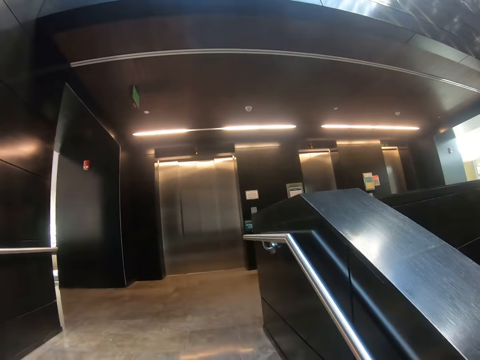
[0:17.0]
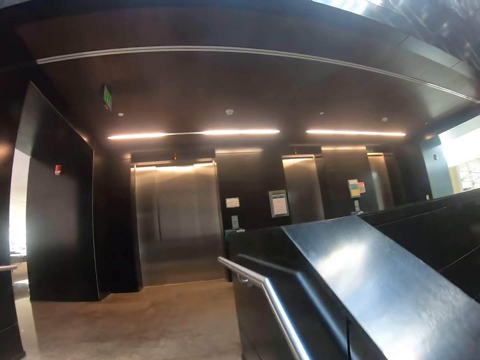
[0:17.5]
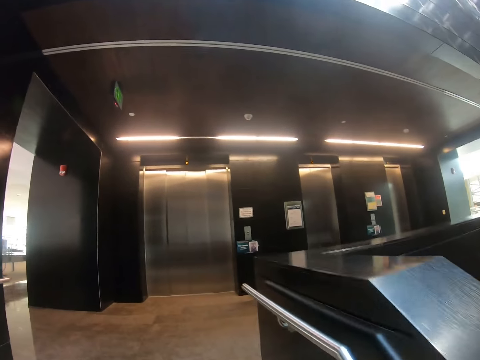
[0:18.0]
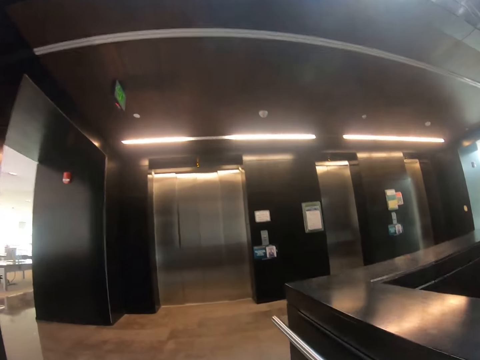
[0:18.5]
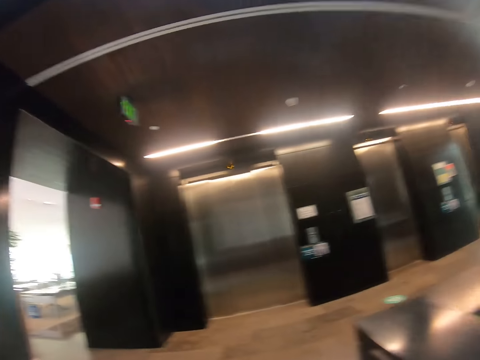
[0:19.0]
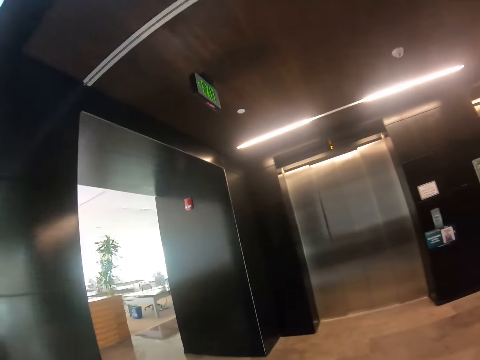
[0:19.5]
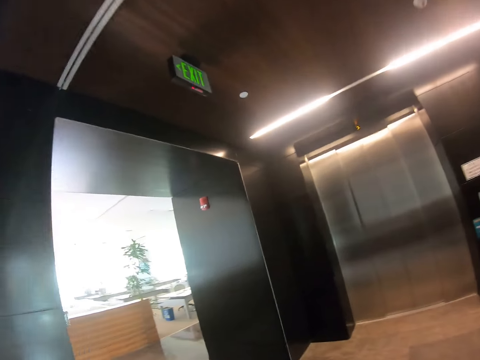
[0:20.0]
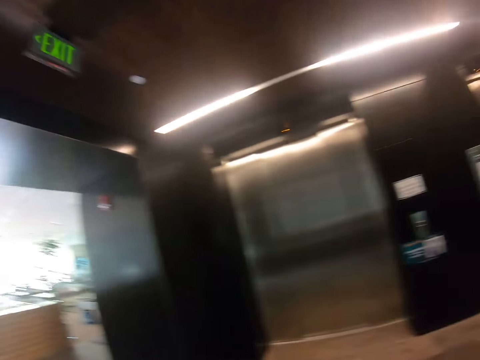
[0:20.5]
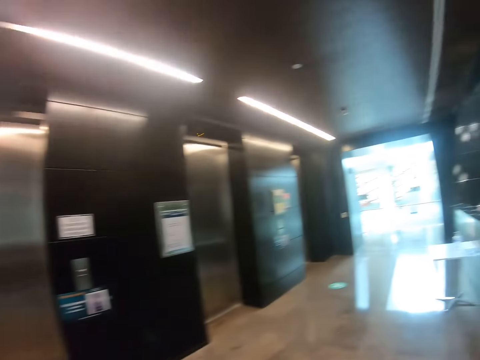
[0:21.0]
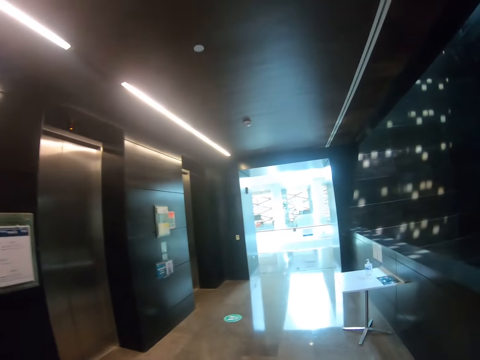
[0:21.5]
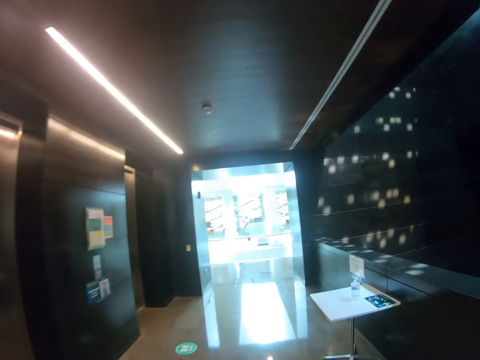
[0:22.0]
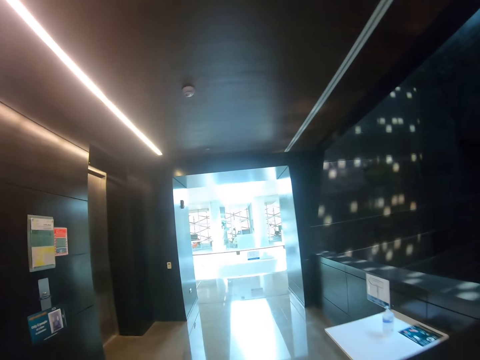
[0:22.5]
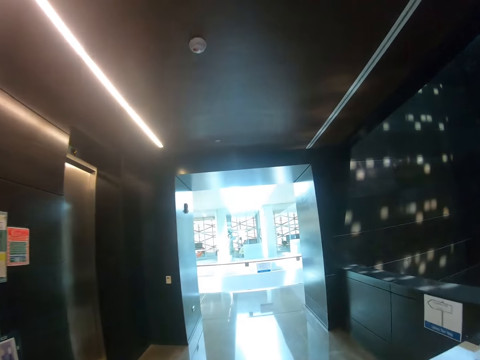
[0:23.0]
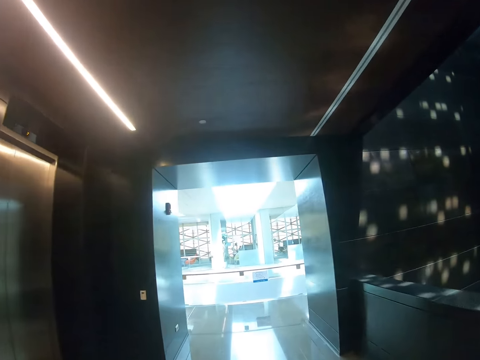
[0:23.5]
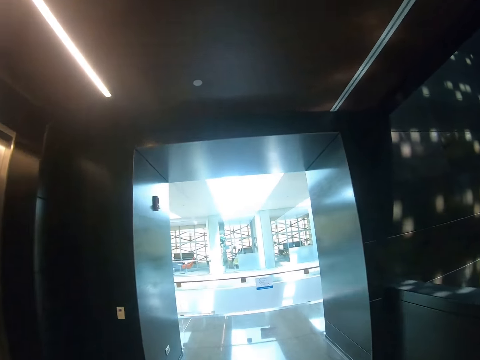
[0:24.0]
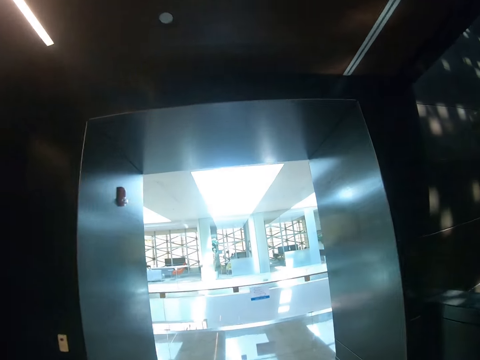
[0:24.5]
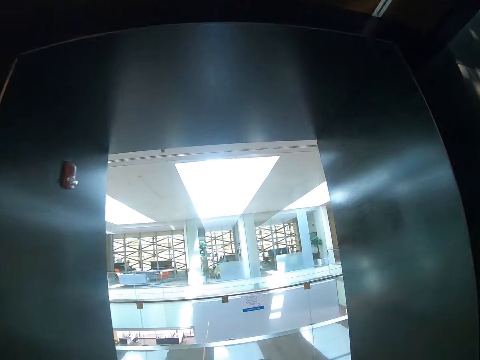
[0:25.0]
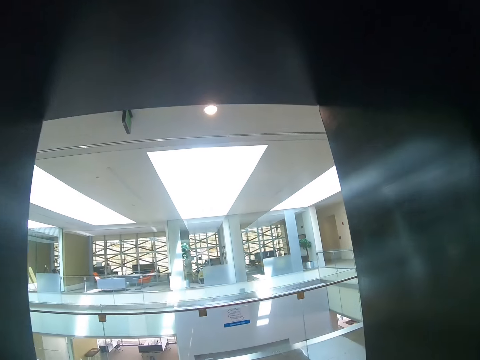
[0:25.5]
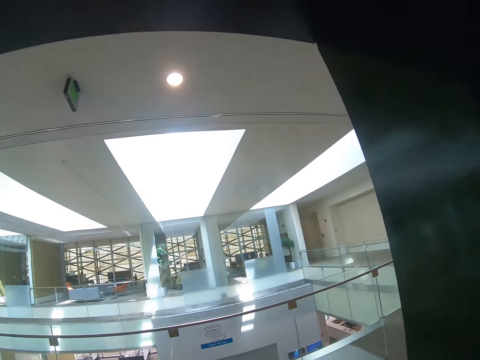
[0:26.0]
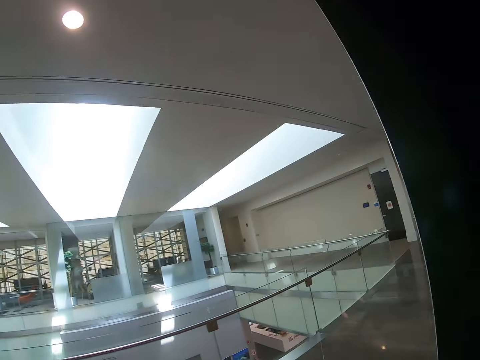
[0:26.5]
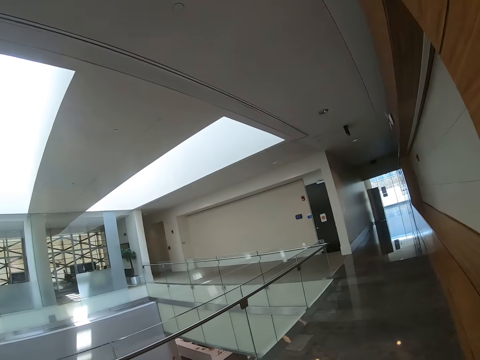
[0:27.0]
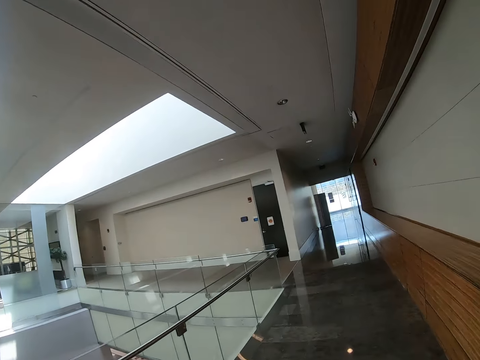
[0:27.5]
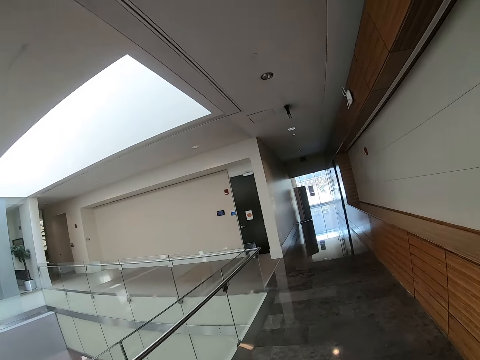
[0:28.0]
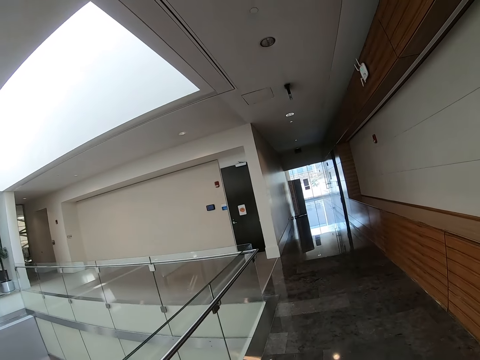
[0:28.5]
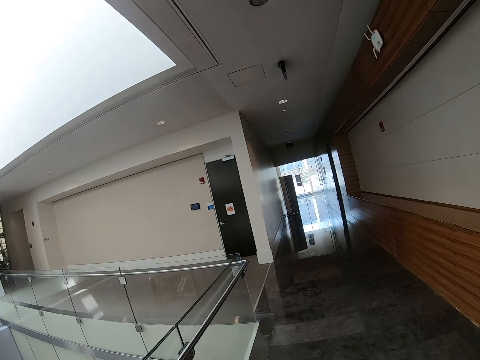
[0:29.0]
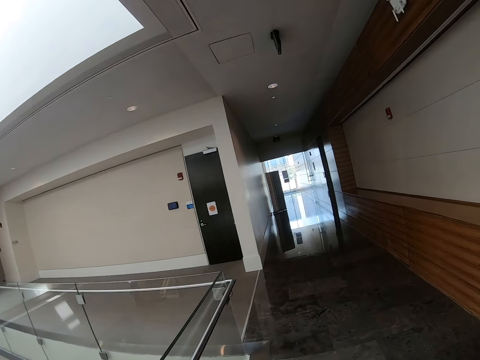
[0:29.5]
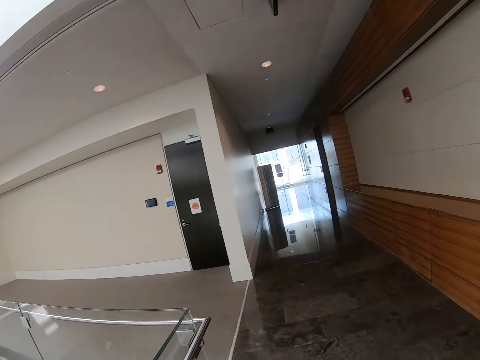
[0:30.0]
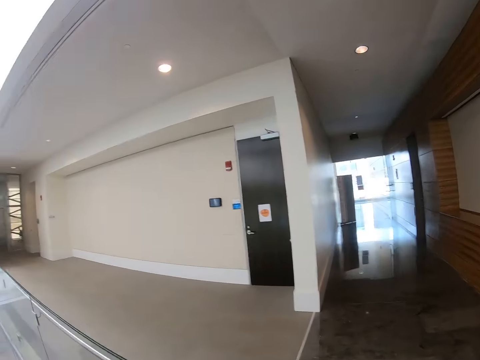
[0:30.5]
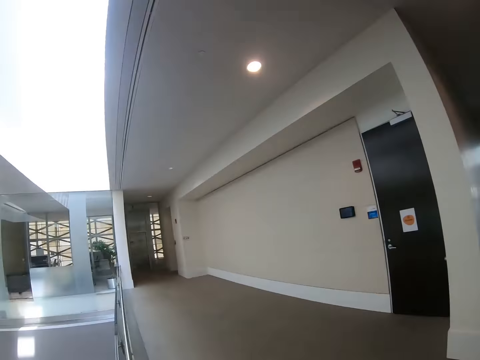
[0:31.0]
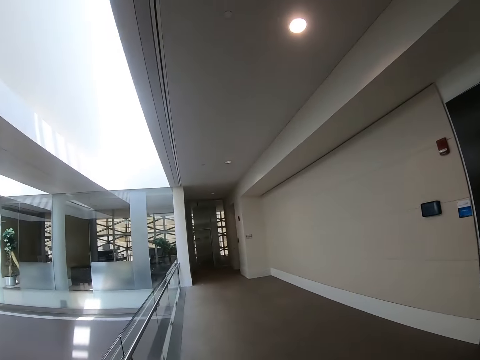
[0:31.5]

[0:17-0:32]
The camera wearer walks along a corridor.

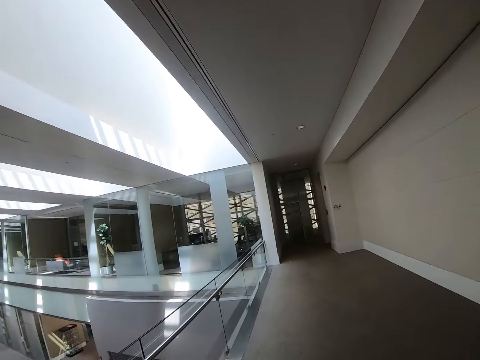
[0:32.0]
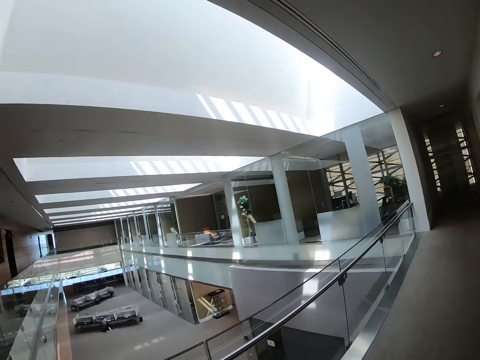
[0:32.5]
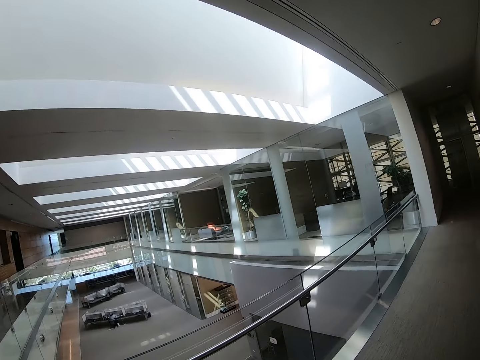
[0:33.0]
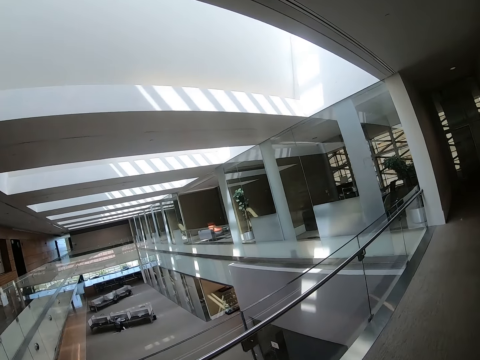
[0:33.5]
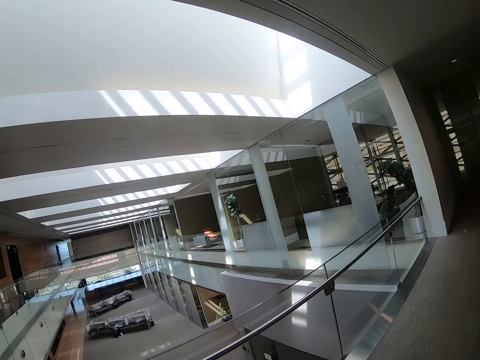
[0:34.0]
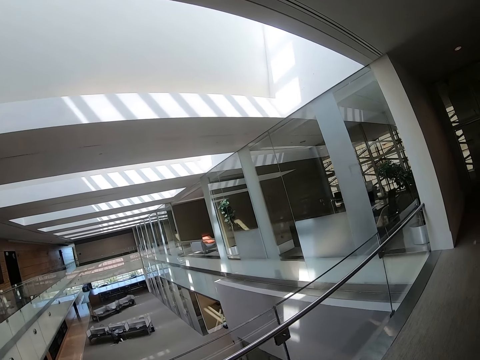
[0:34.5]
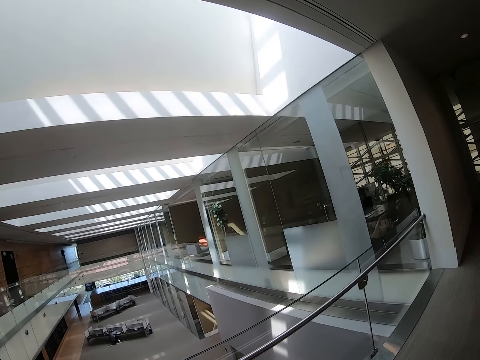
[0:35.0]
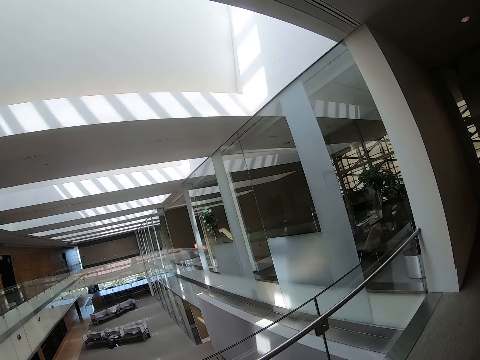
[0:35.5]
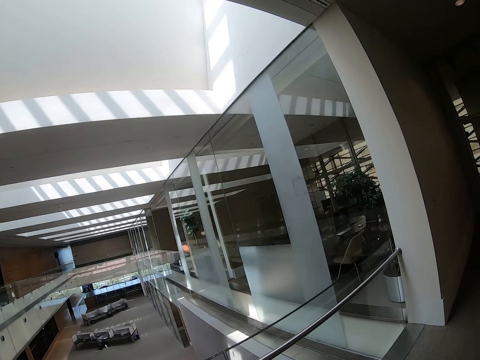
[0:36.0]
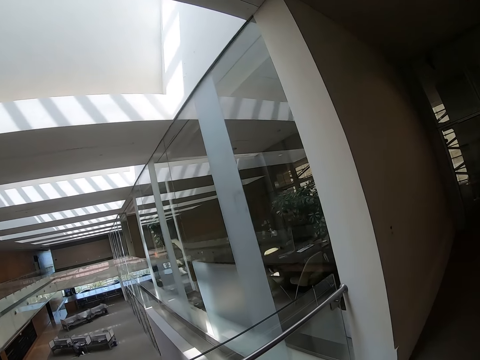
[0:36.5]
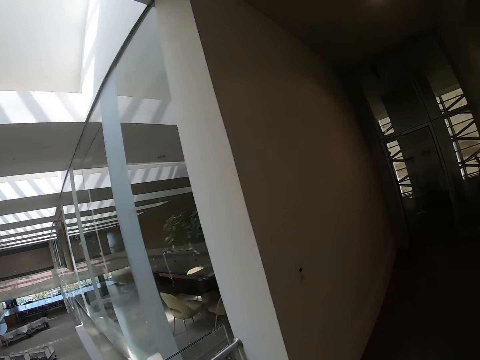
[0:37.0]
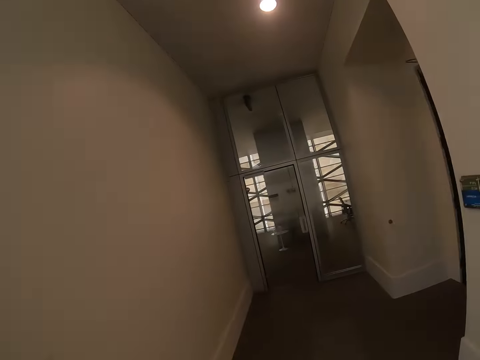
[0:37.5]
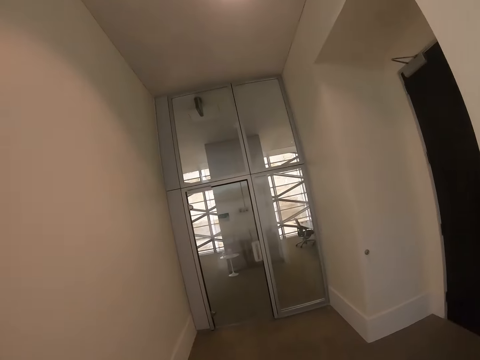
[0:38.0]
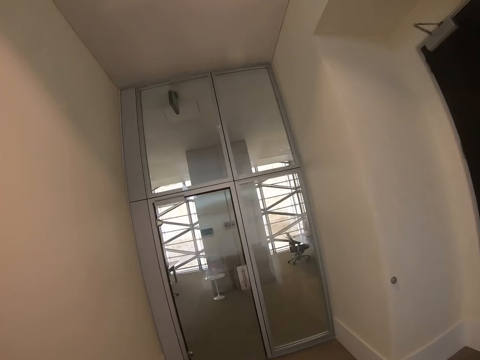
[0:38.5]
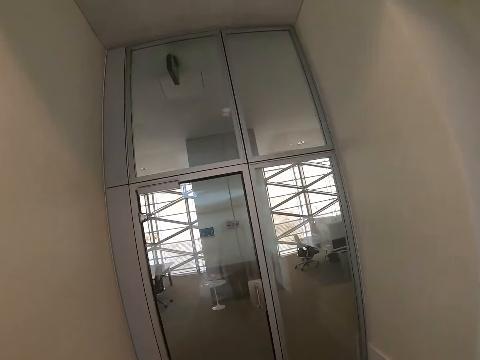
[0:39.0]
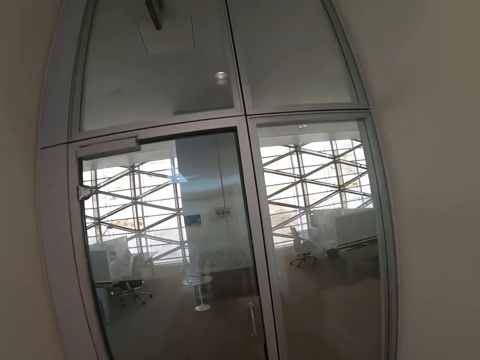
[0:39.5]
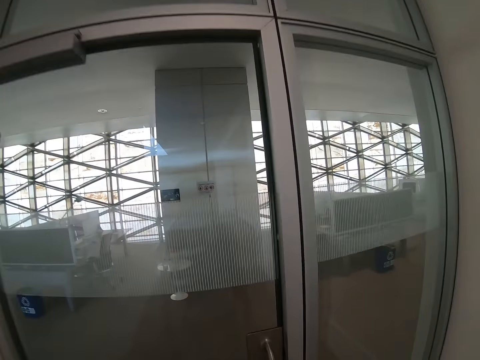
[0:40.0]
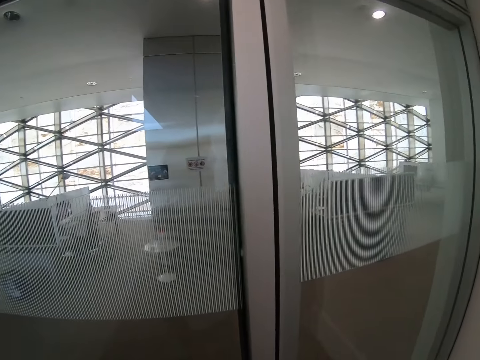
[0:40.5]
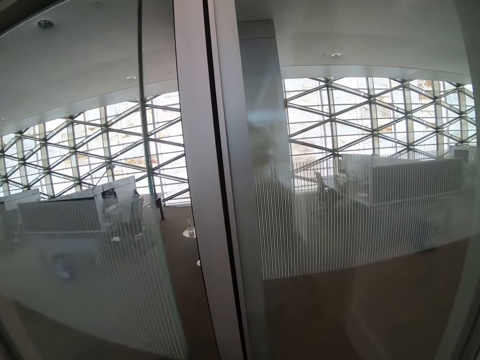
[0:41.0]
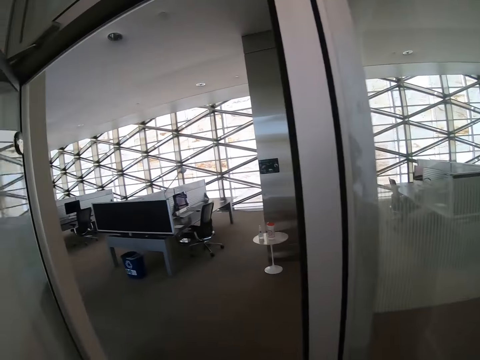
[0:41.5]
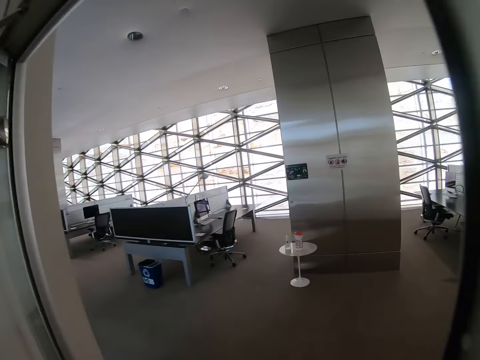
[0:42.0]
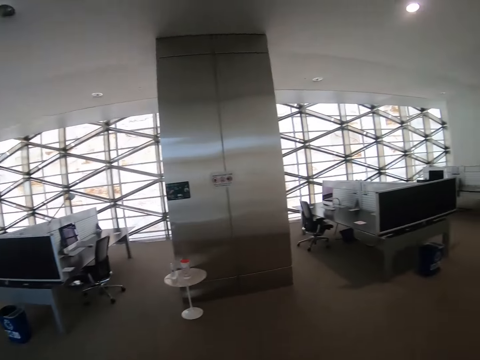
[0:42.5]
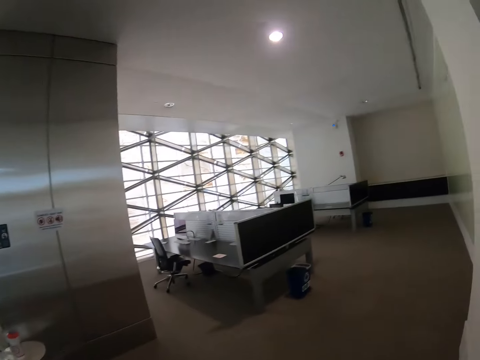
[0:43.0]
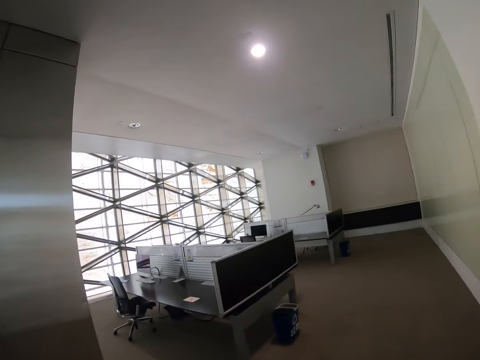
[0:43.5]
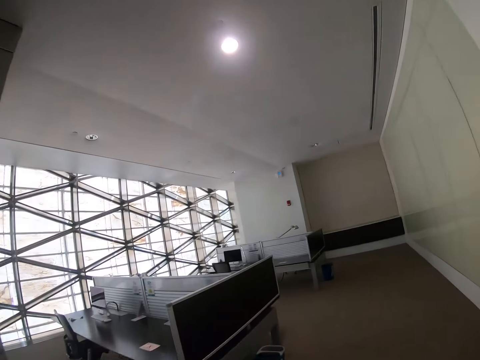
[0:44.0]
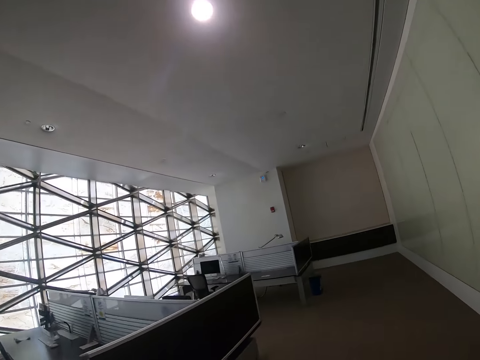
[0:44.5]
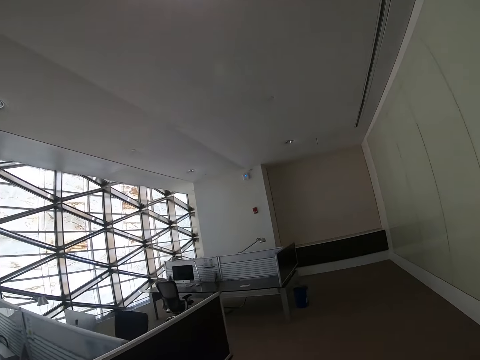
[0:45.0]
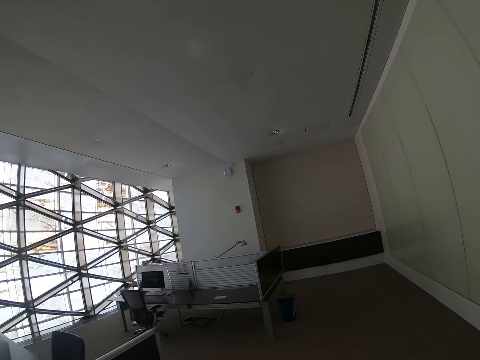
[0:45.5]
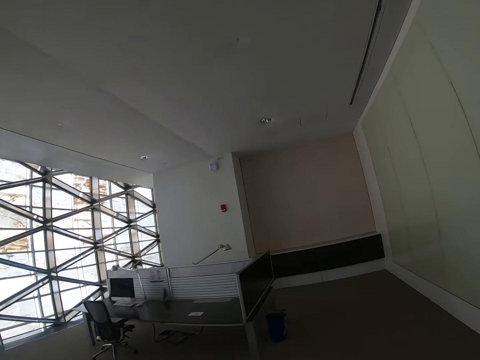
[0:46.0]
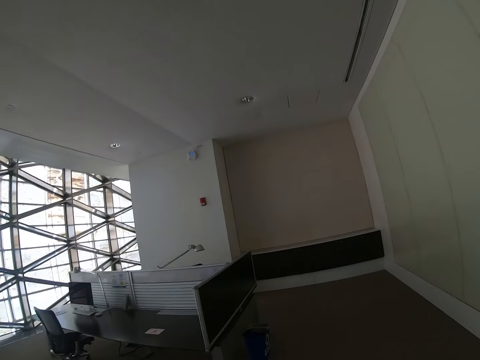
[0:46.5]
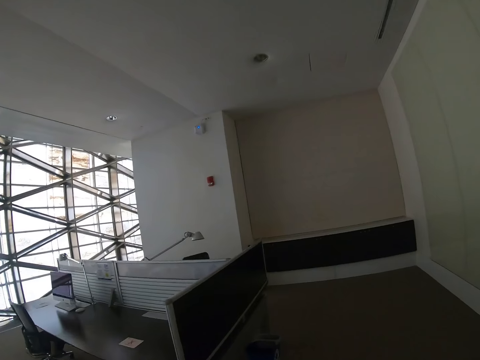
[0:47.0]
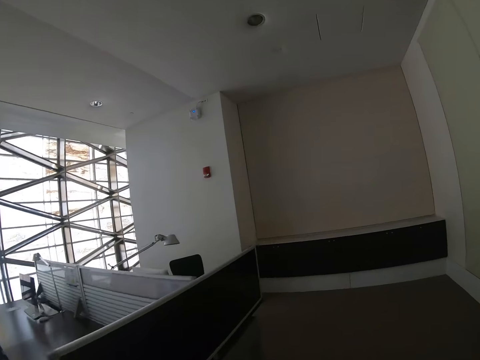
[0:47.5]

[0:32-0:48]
The camera wearer opens a door. They walk around a room.
